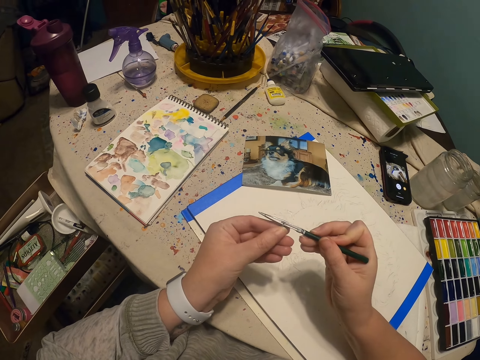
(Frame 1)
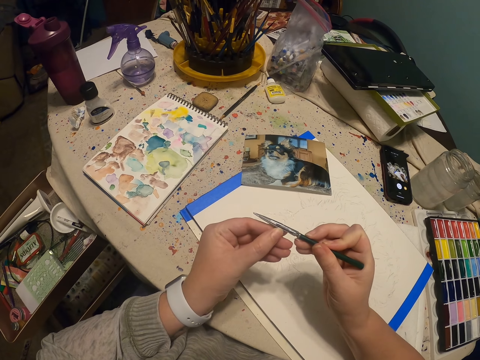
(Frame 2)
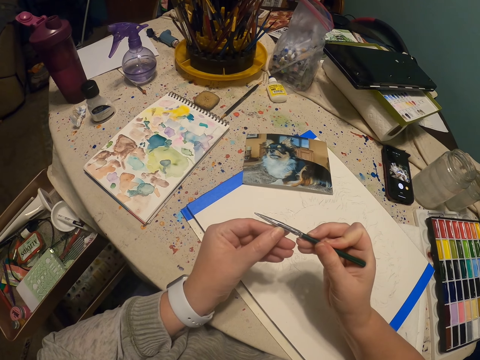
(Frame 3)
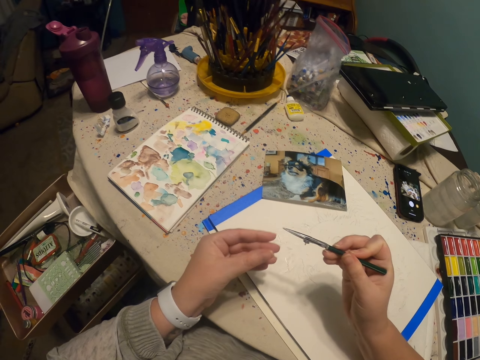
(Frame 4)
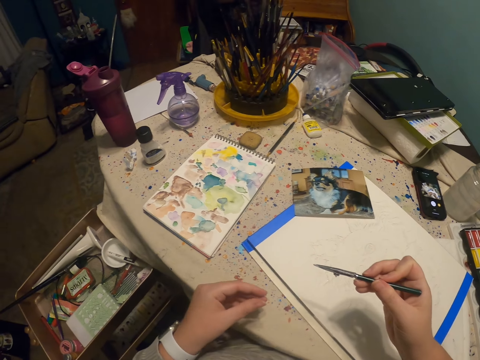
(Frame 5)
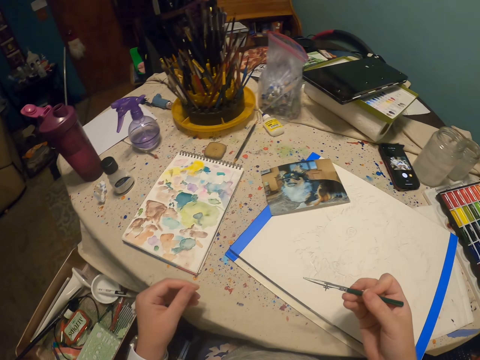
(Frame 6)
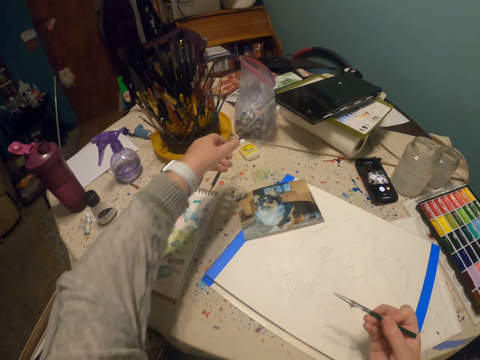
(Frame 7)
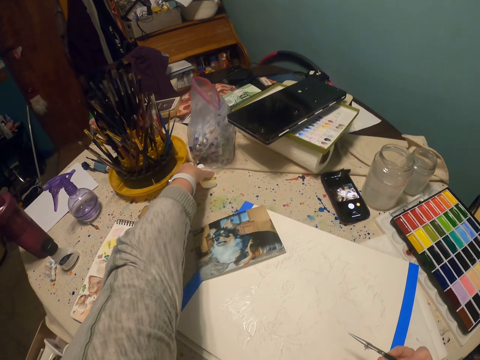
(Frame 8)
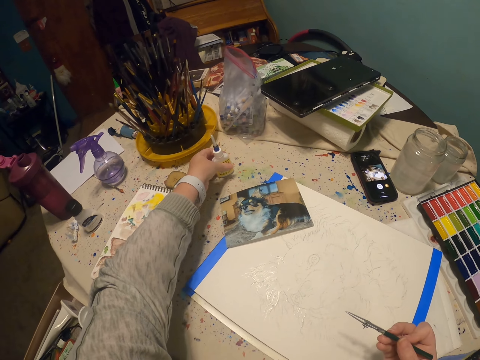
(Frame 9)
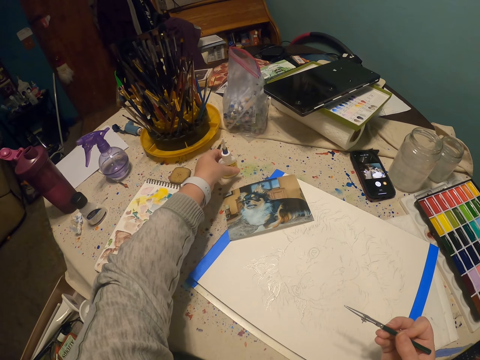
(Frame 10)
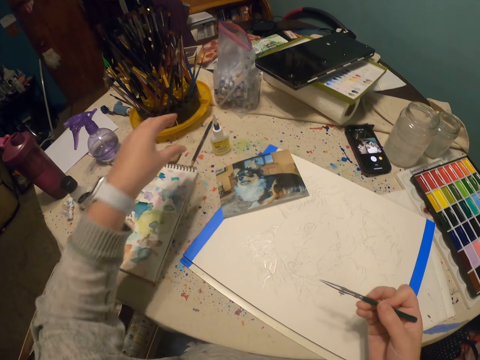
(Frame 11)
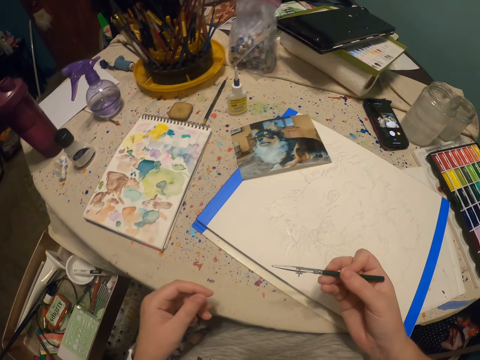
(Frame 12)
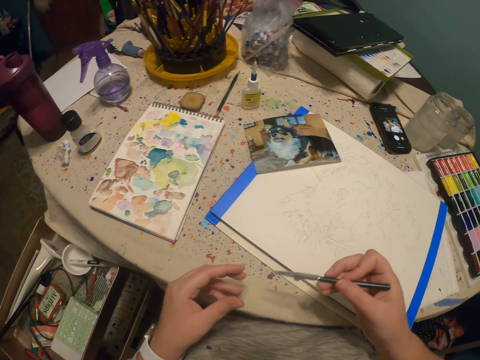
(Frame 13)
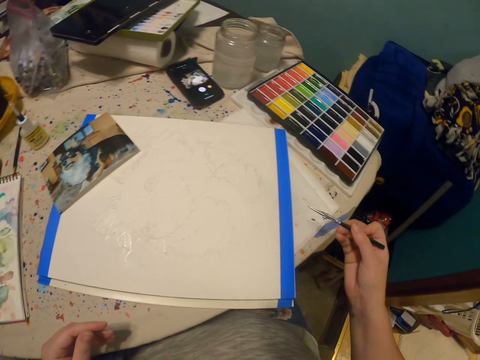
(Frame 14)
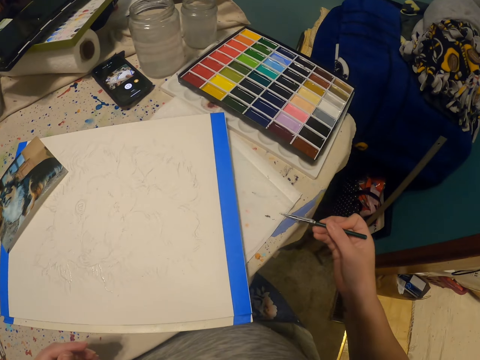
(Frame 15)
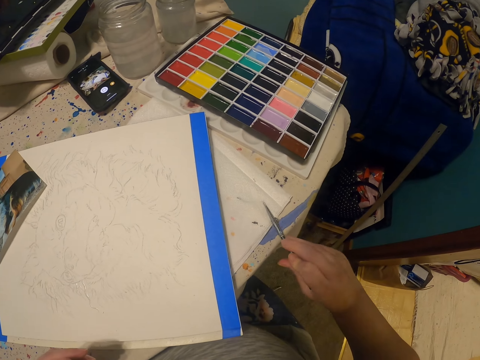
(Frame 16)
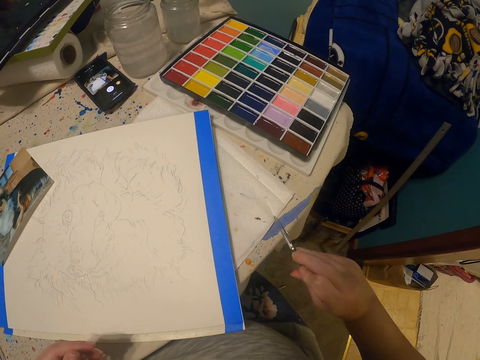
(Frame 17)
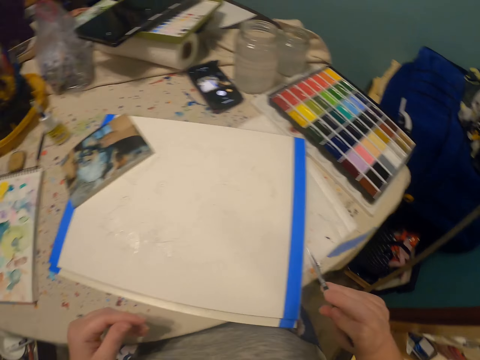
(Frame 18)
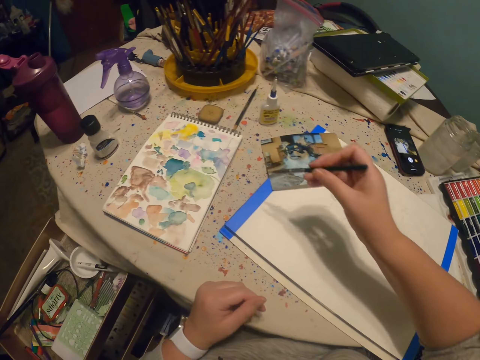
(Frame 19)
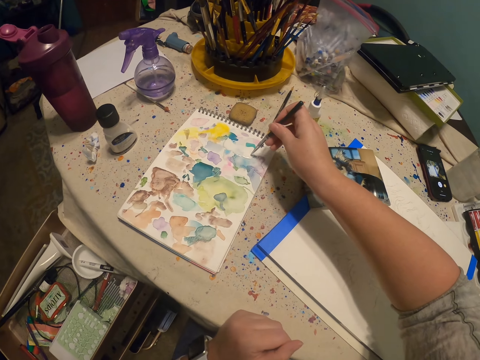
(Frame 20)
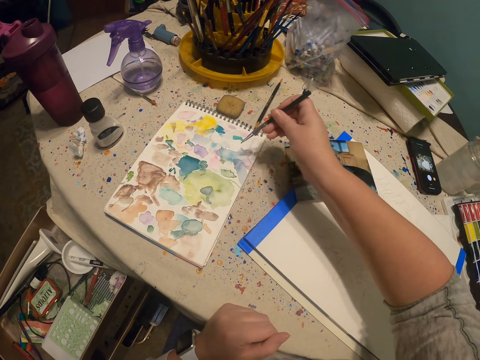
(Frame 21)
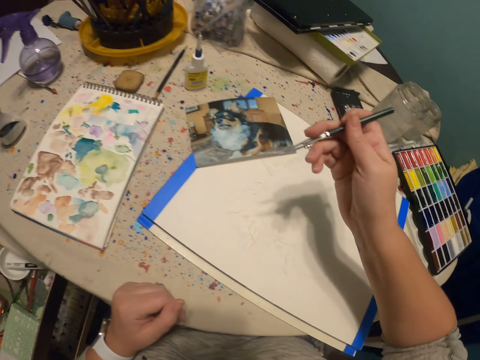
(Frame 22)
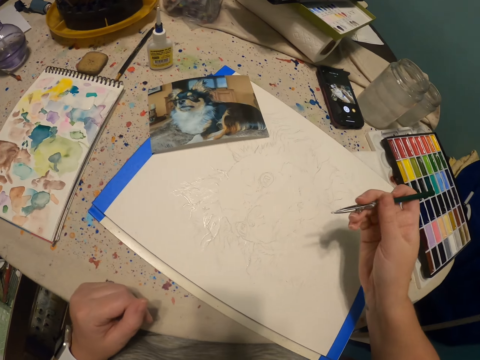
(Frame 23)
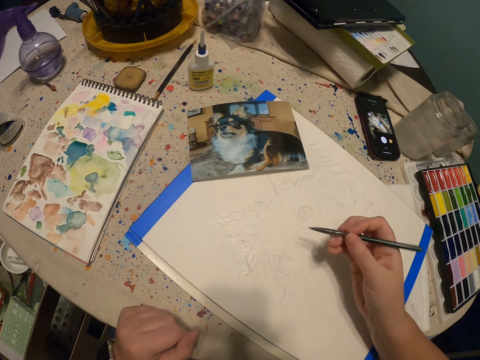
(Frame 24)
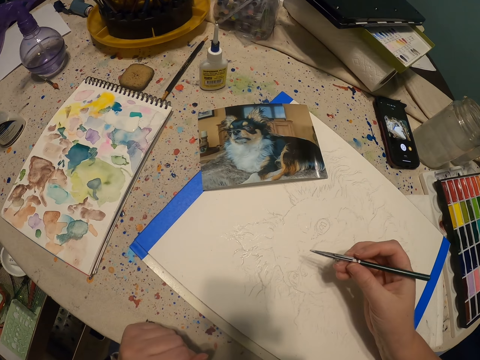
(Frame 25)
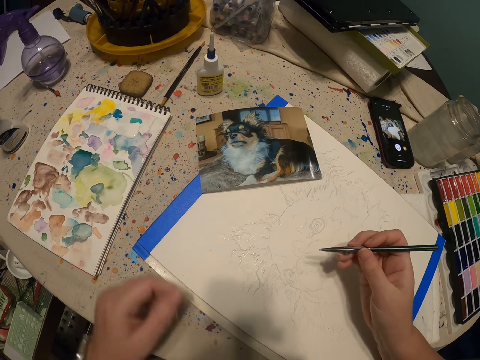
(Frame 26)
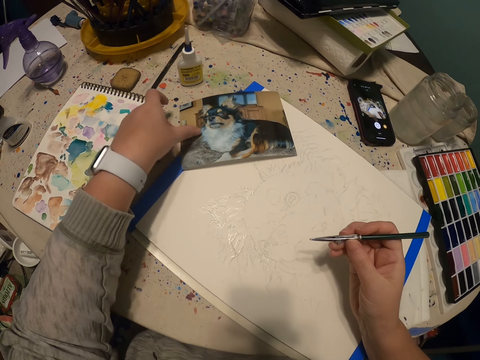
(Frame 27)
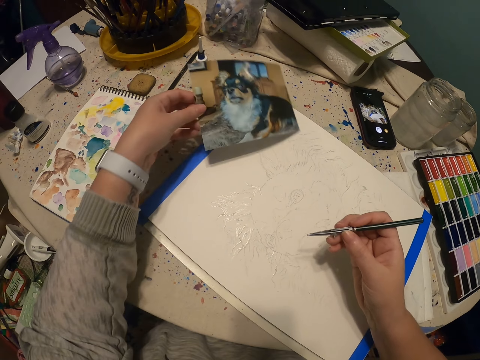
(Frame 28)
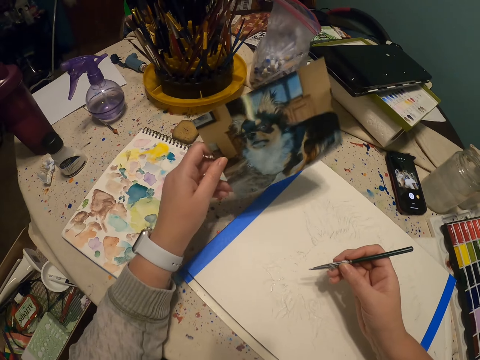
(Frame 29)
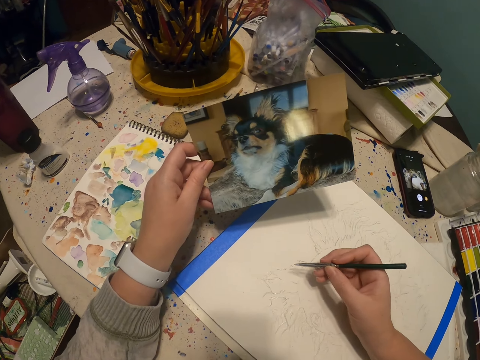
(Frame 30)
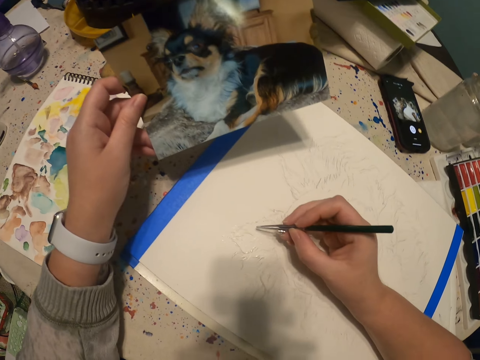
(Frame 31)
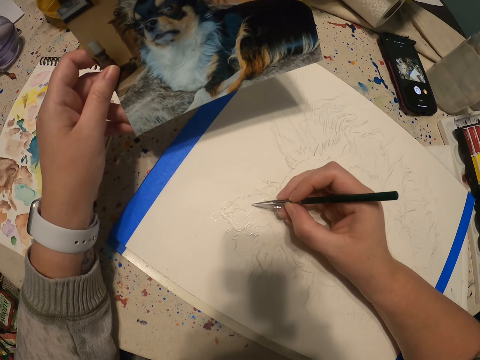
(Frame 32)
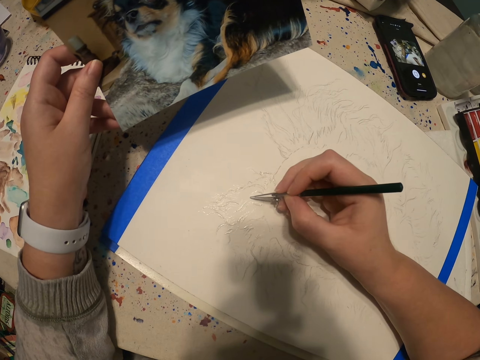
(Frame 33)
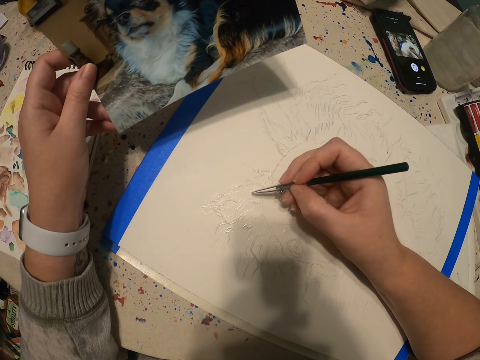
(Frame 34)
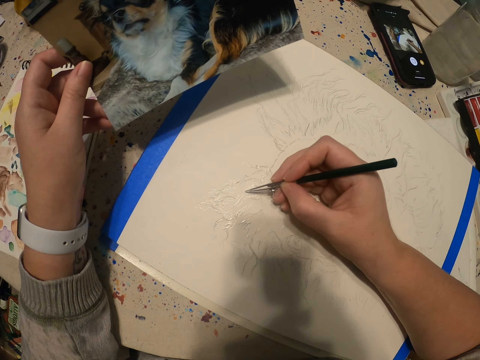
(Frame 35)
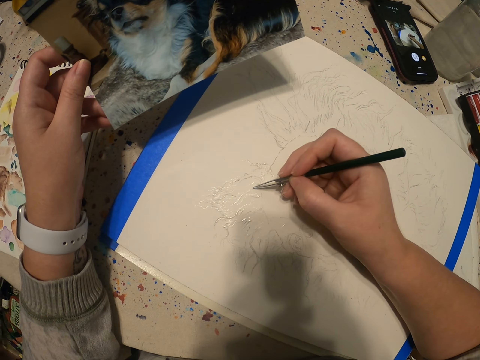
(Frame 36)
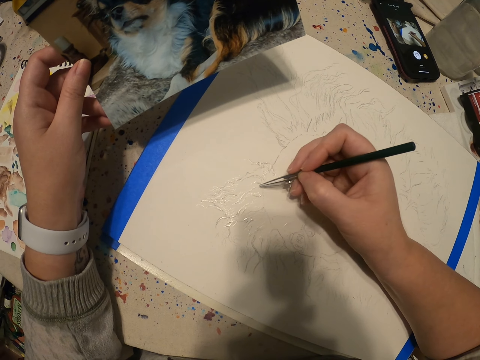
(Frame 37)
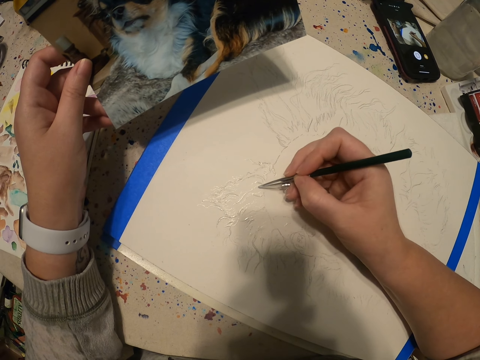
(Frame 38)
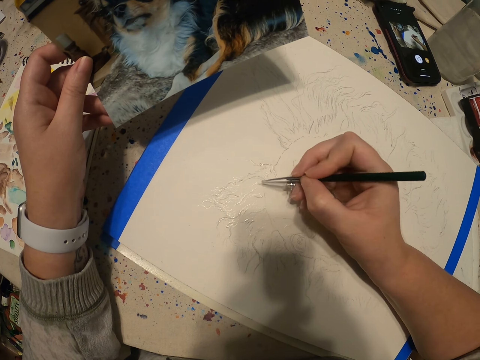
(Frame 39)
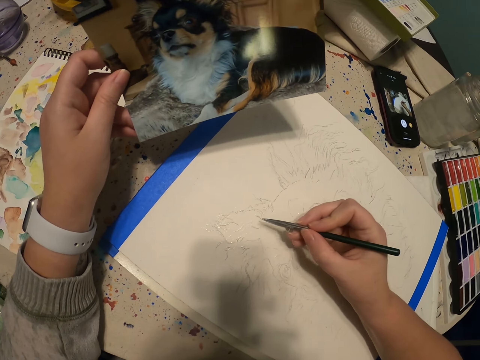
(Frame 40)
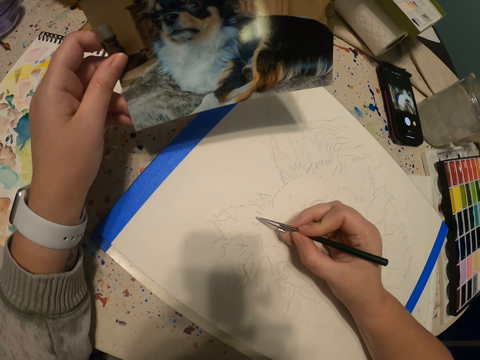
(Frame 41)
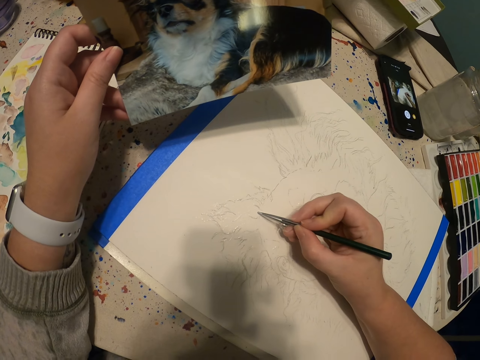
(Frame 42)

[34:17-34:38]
The camera wearer adjusts a paint pen with a hand. They move up the paint pen on a table. They pick up a paint tube. They wipe the paint pen with a book. They put ink on the pen tube. They scoop paint with the paint pen. They pick up a picture of a dog. They draw the picture of a dog with the paint pen.

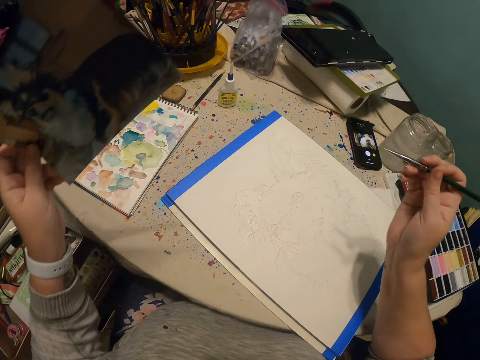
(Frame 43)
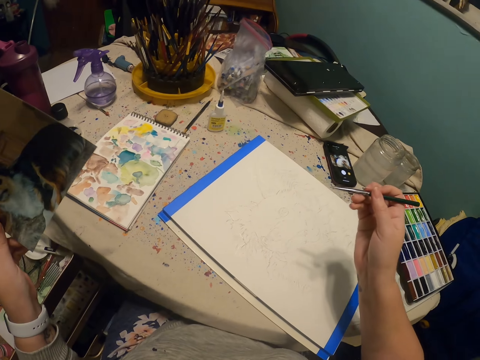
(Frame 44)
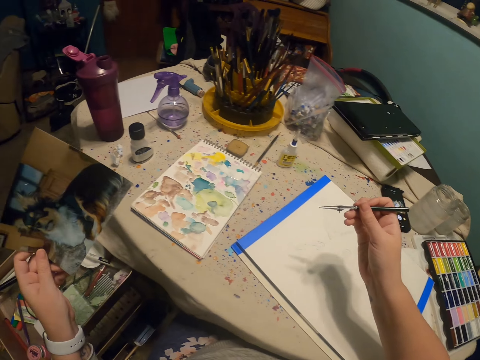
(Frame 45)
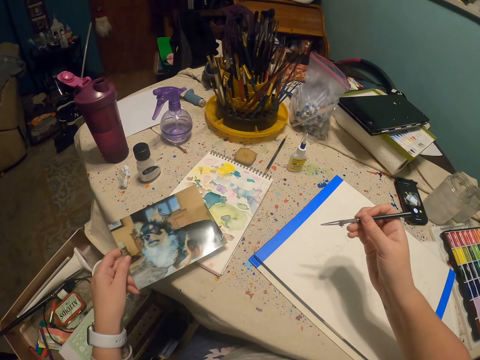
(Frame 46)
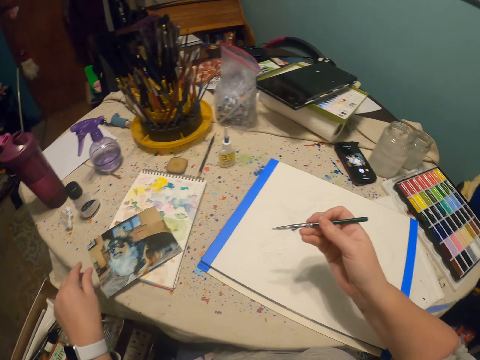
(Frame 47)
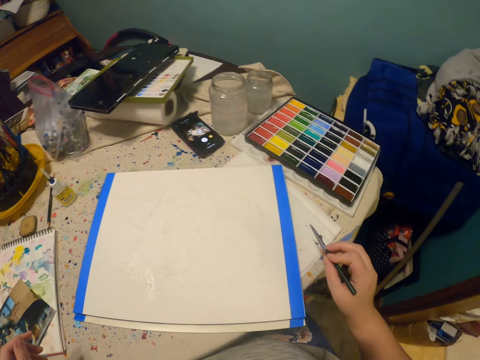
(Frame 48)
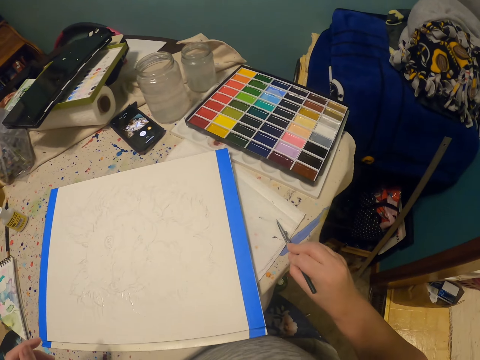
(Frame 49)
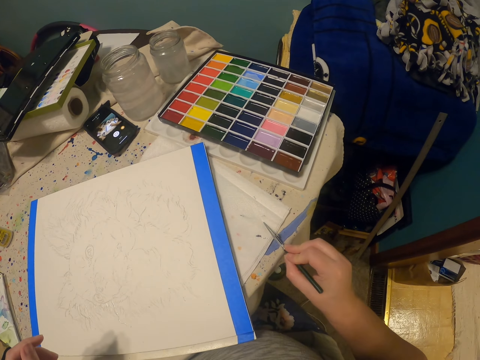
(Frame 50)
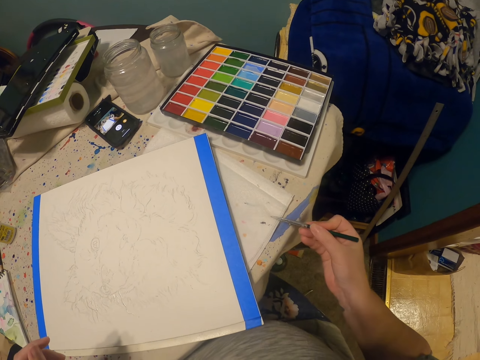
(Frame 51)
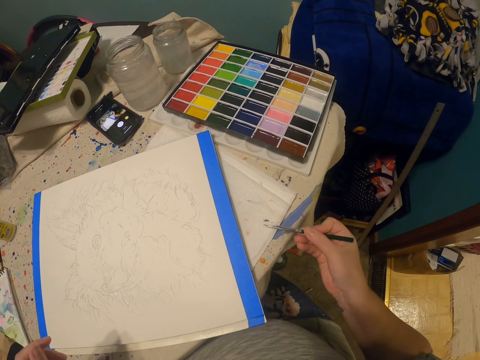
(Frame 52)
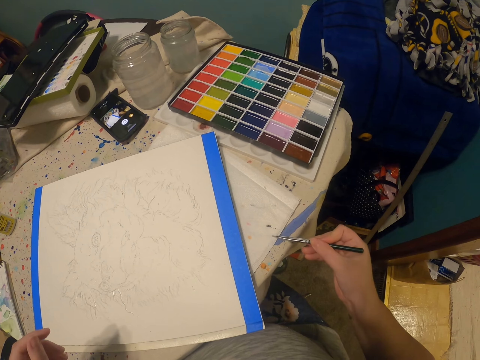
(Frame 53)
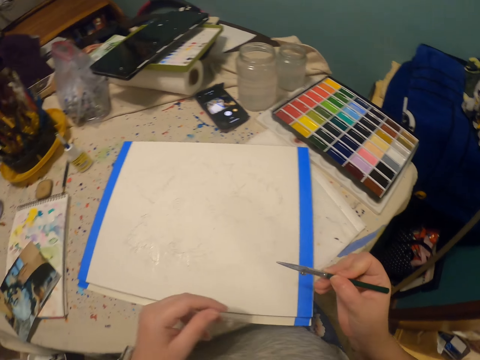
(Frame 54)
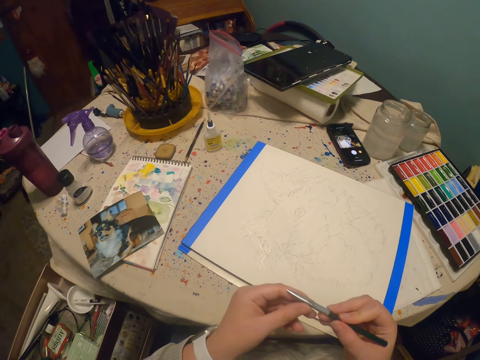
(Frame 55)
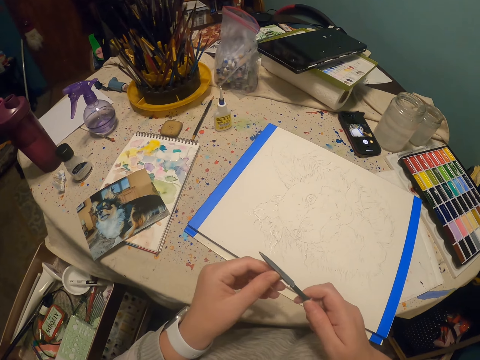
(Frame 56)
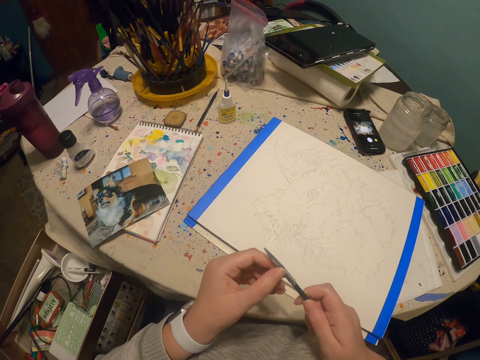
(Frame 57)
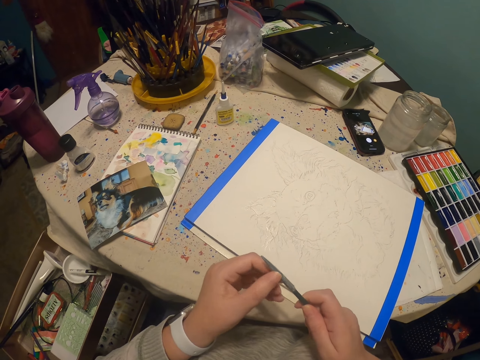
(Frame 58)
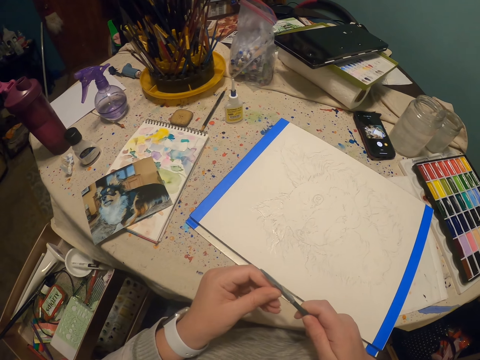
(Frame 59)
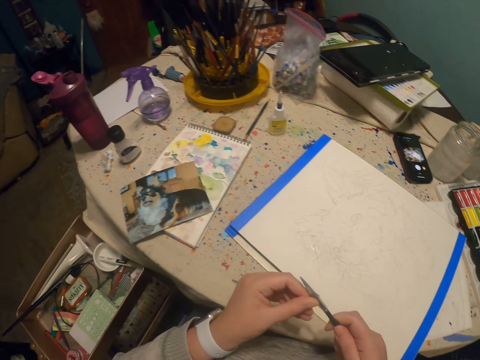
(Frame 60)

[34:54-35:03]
The camera wearer puts down a picture of a dog. They wipe a paint pen with a book. They open a pen tube. They adjust the paint pen with a hand.
